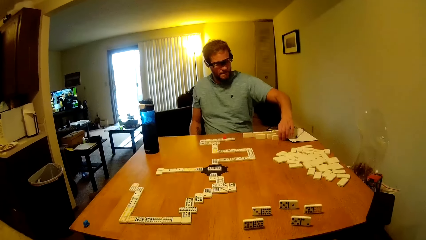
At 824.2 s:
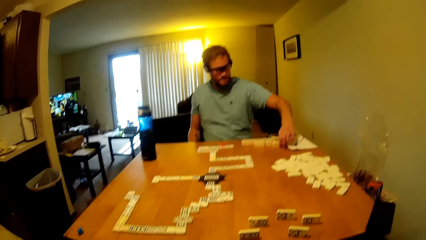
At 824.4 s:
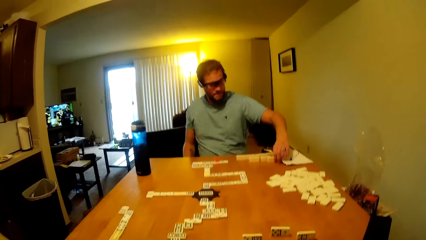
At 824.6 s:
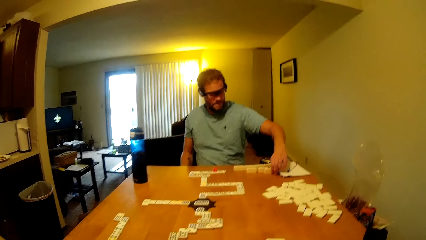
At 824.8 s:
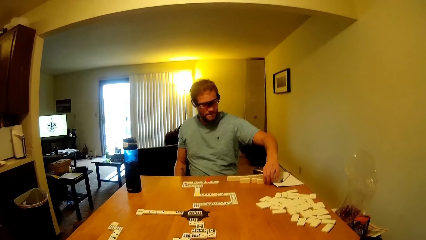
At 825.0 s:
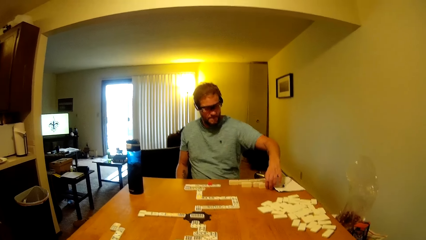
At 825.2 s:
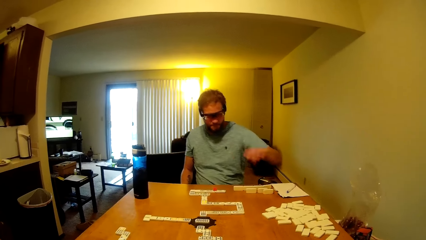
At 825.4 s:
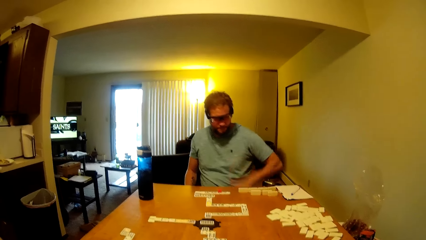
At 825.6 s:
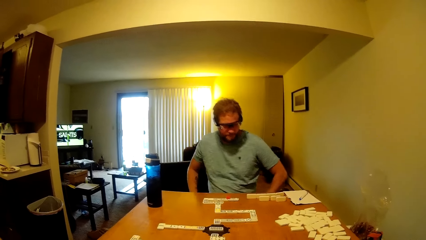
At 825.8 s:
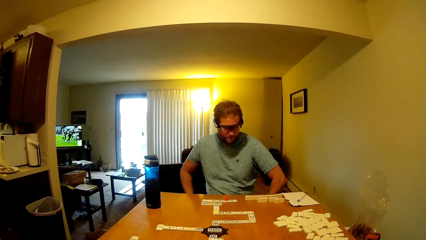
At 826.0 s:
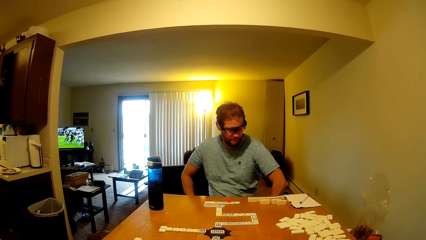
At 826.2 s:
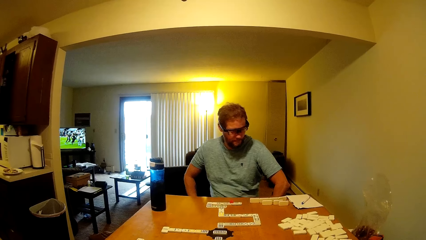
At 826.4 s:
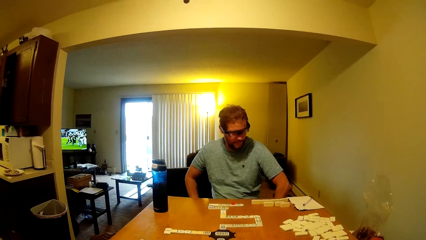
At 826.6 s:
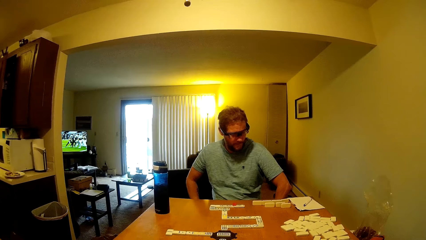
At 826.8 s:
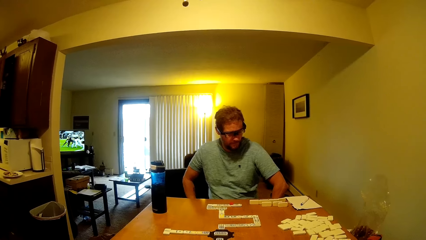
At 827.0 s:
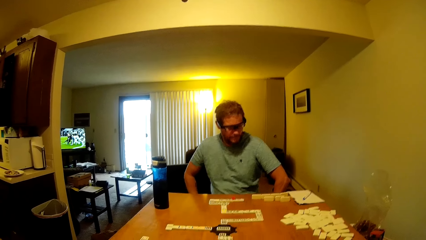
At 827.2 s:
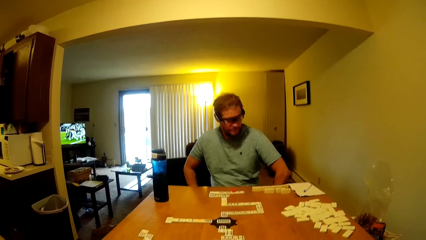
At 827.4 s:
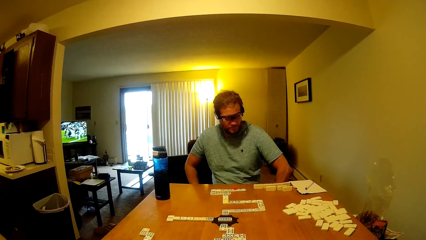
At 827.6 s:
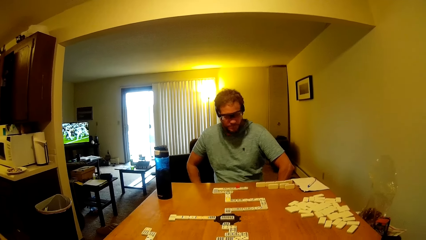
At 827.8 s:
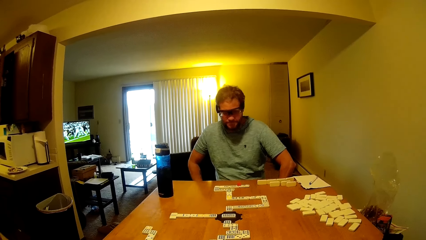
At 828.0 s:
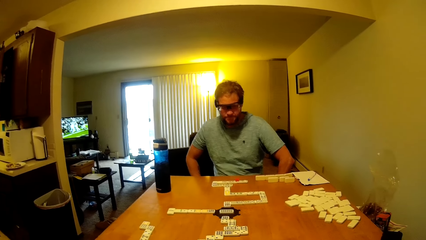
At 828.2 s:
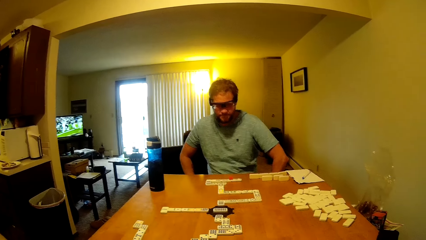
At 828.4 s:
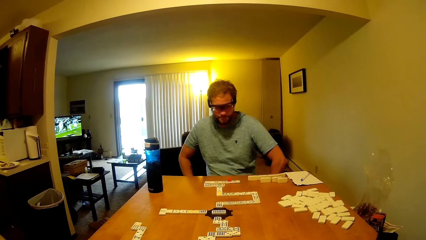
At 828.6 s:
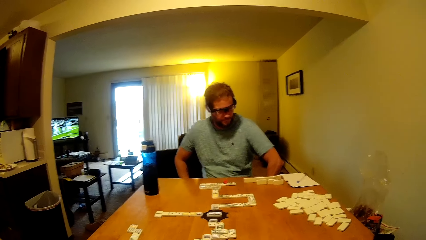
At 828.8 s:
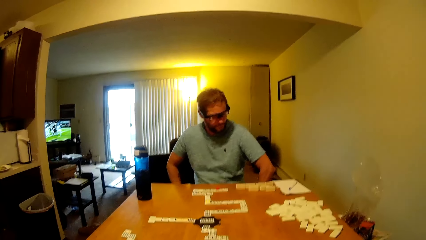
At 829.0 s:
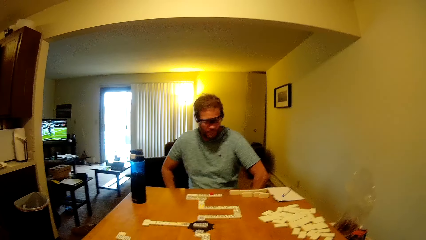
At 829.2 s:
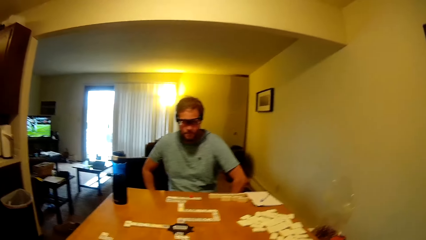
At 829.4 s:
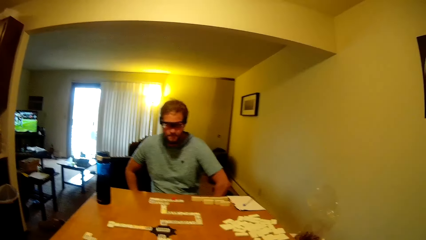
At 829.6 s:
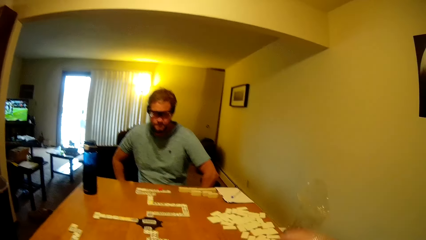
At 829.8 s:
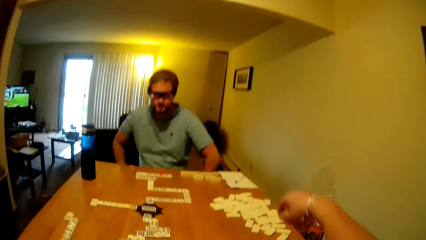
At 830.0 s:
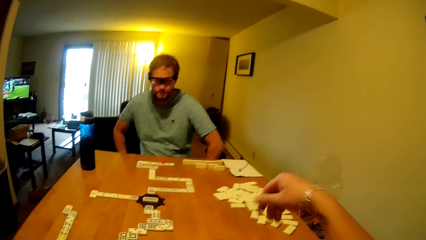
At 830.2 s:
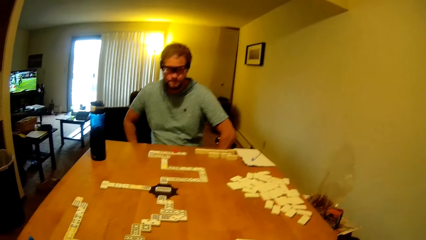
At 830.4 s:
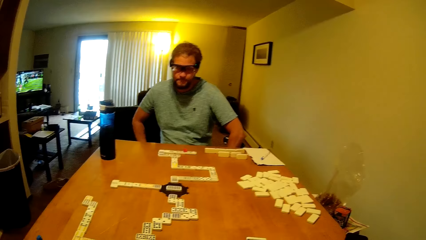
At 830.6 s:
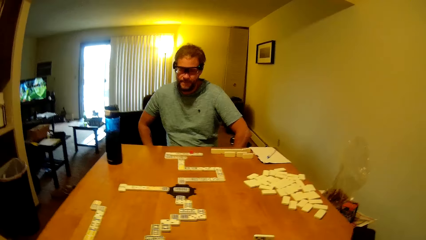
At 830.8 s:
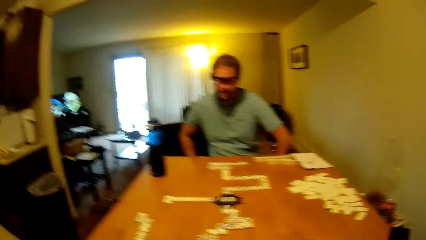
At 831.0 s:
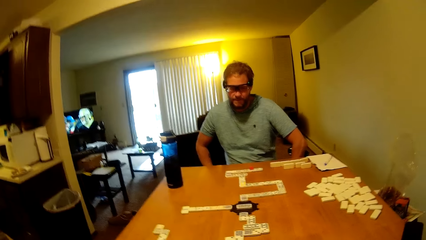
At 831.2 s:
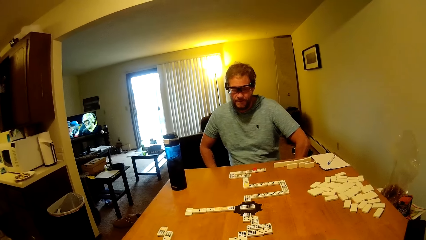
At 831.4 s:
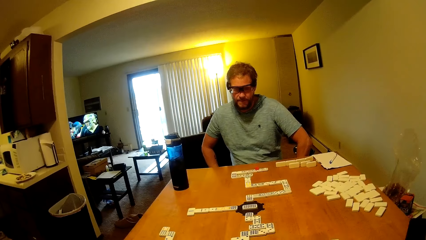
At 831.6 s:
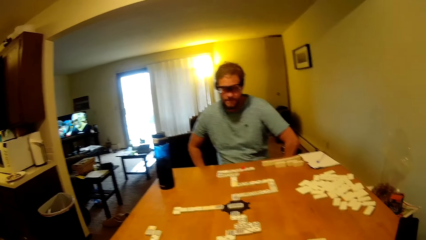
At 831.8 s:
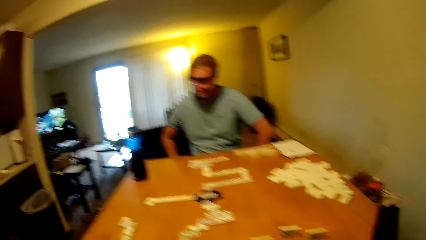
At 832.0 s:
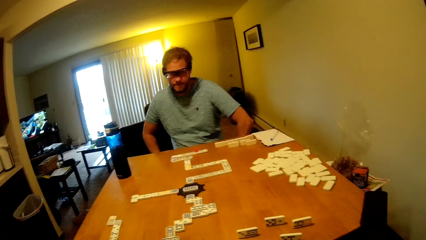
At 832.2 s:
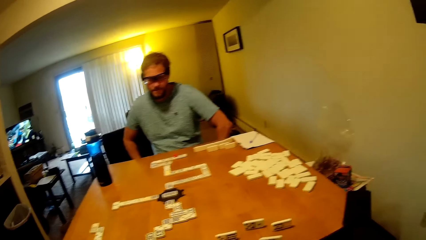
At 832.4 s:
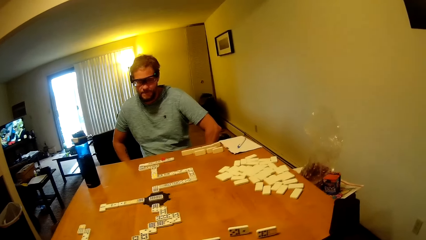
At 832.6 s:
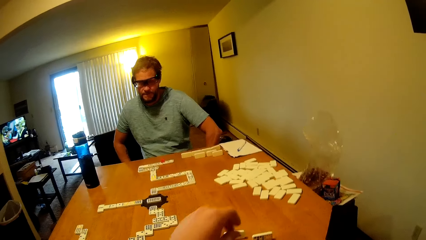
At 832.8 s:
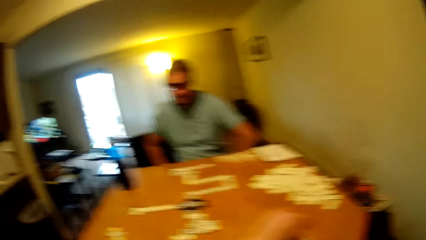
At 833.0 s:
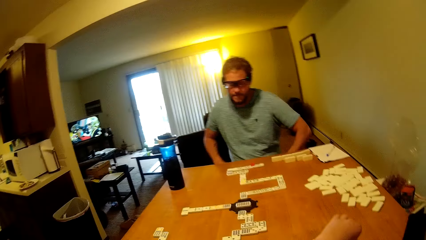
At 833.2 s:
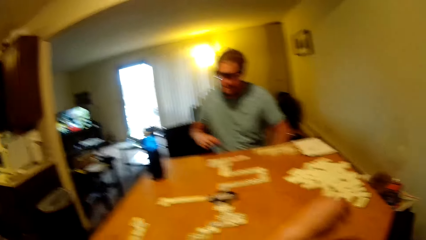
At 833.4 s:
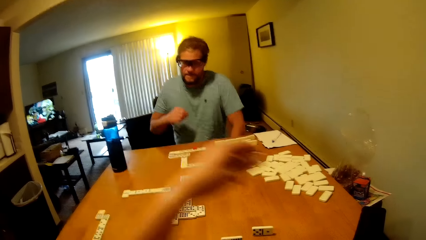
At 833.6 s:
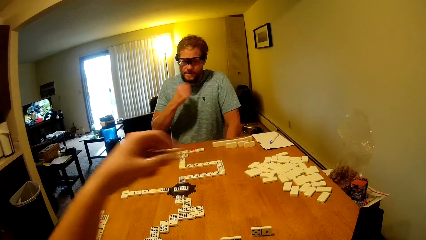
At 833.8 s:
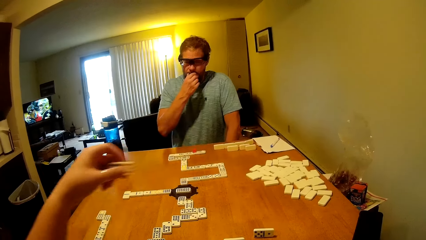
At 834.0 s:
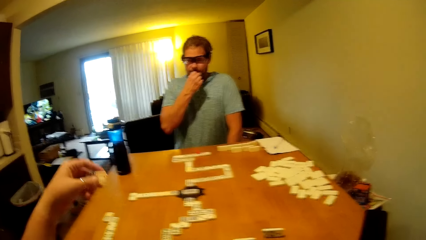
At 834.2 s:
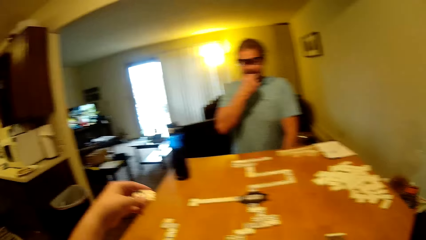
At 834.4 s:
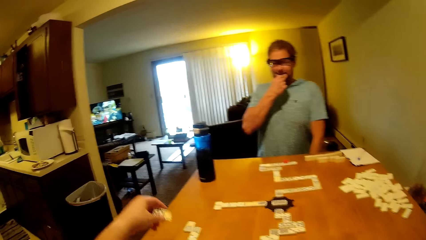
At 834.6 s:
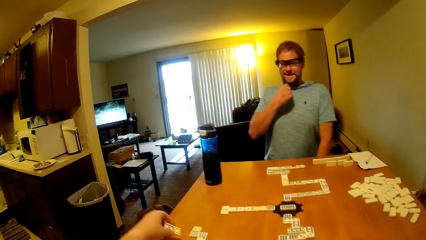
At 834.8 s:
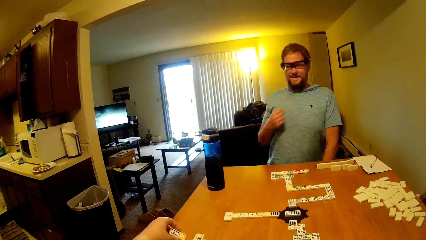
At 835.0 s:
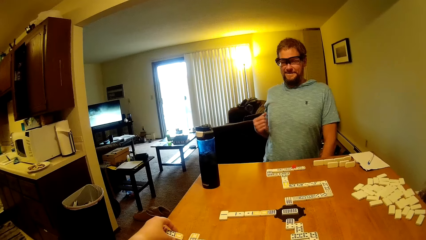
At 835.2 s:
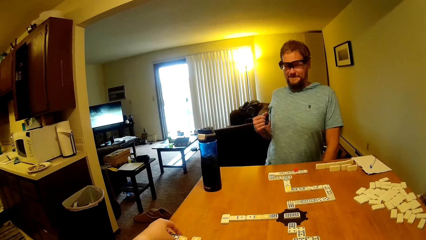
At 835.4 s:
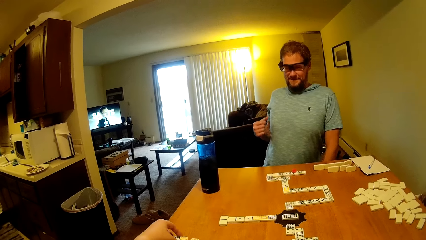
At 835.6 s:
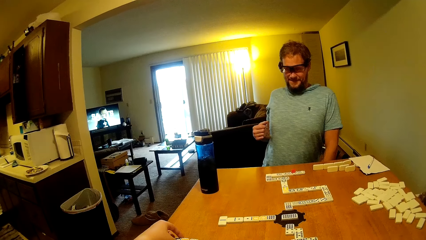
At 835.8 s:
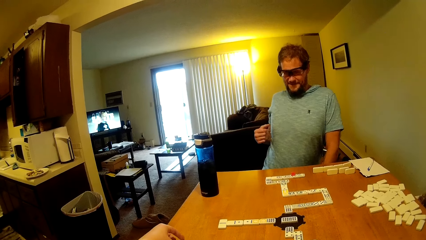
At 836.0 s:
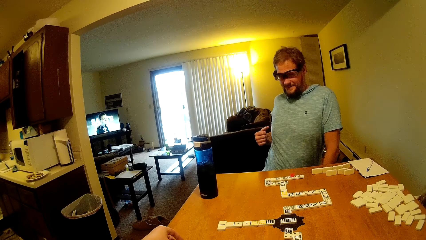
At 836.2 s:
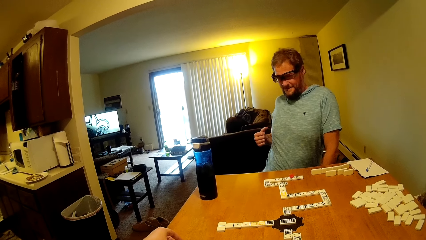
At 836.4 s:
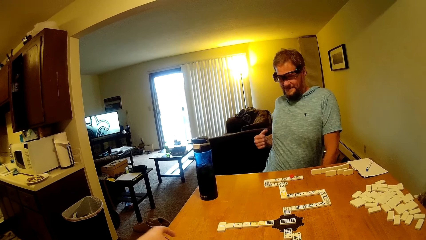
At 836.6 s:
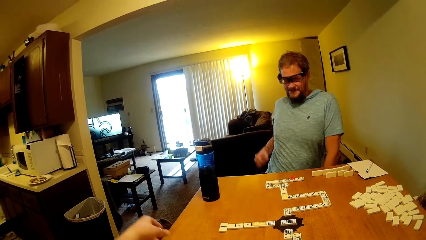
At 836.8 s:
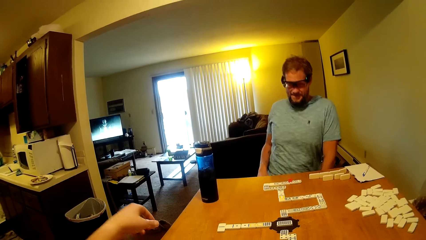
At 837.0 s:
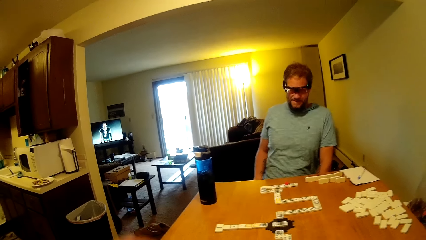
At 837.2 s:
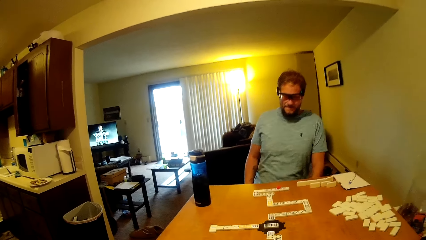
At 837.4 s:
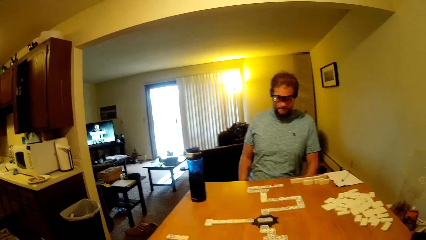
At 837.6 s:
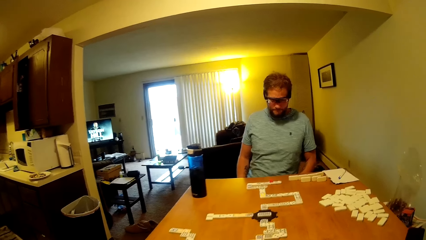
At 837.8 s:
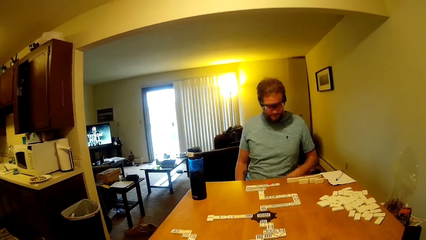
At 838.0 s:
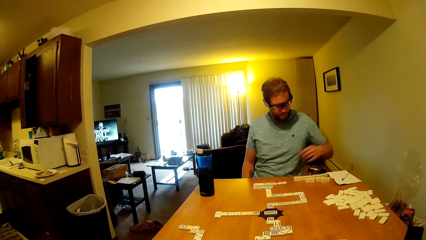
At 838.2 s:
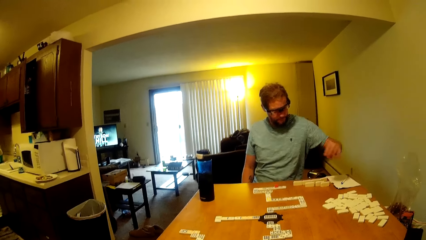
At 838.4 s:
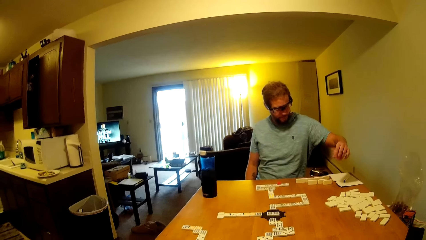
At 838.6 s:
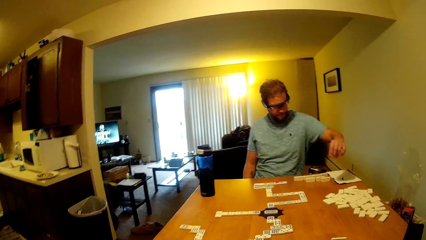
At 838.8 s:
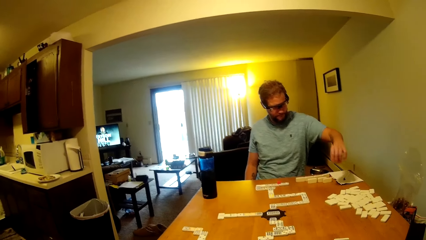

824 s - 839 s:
A man moves a dominoes piece. The camera wearer converses with another man. He looks around. He picks a domino tile from the table with his left hand. The other man touches his beard with his right hand. The camera wearer drops the domino tile on the table with his left hand. He moves a domino game chip on the table.
